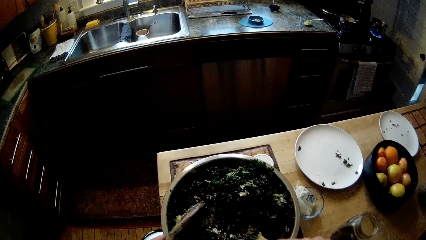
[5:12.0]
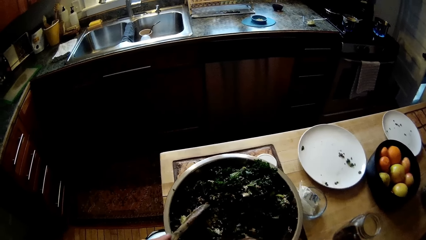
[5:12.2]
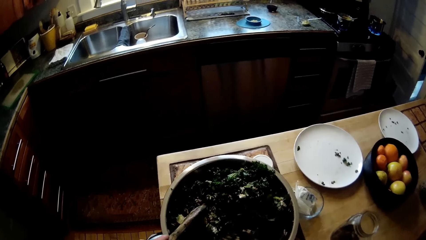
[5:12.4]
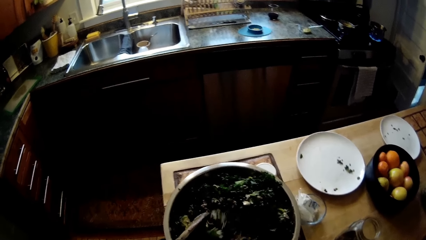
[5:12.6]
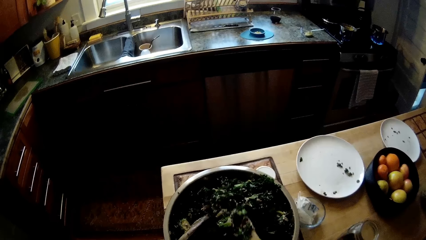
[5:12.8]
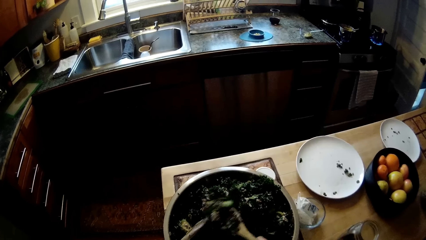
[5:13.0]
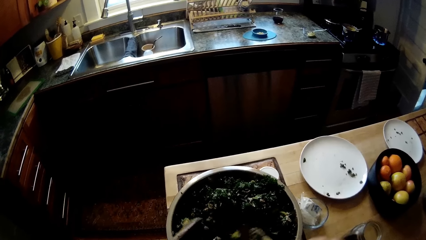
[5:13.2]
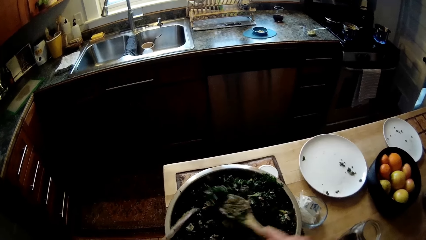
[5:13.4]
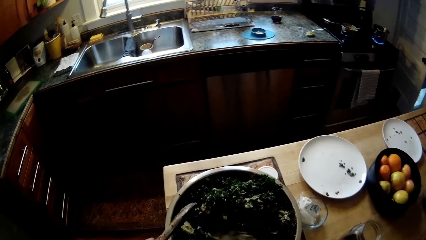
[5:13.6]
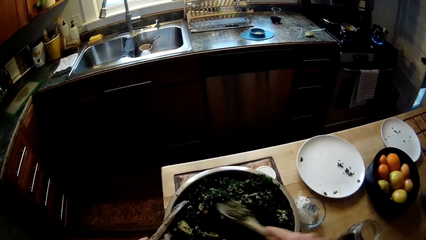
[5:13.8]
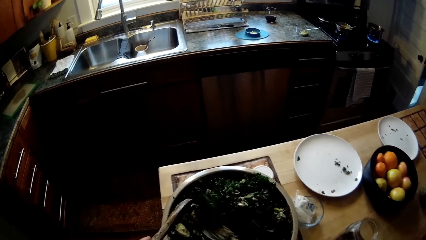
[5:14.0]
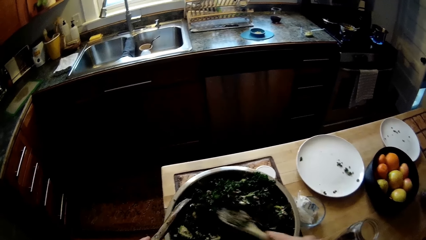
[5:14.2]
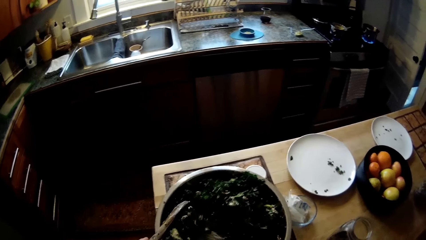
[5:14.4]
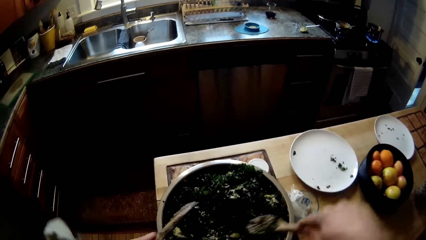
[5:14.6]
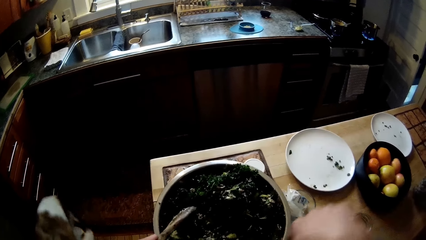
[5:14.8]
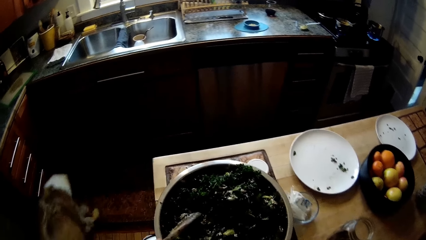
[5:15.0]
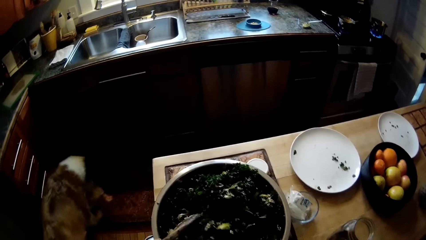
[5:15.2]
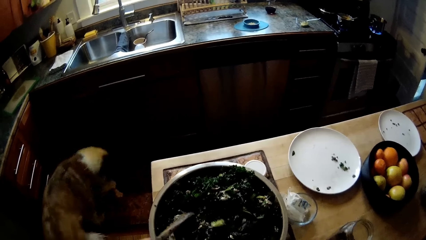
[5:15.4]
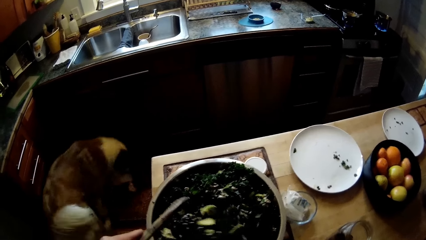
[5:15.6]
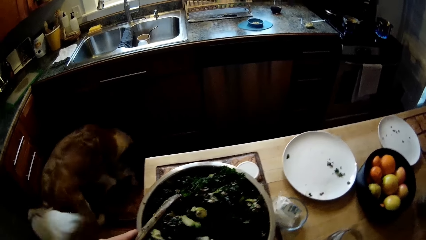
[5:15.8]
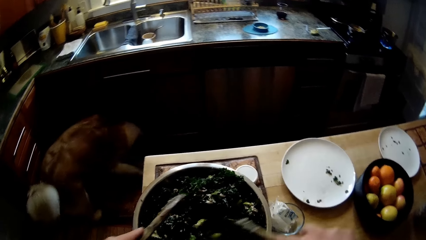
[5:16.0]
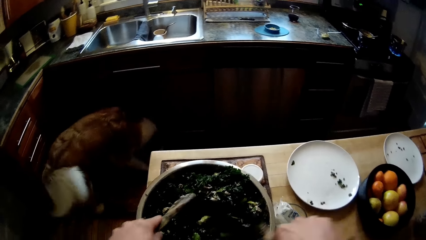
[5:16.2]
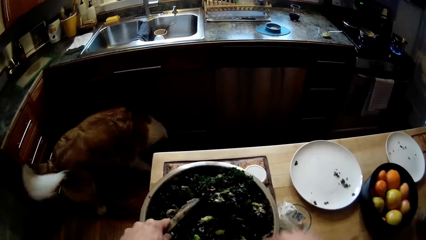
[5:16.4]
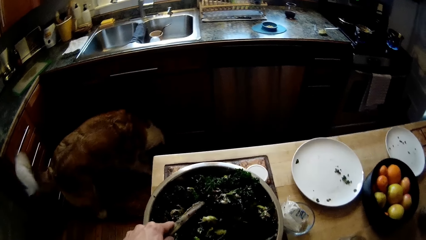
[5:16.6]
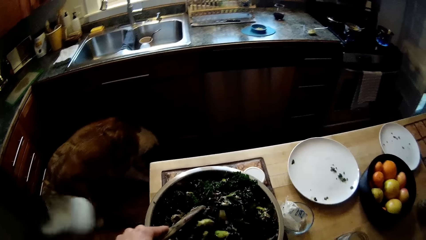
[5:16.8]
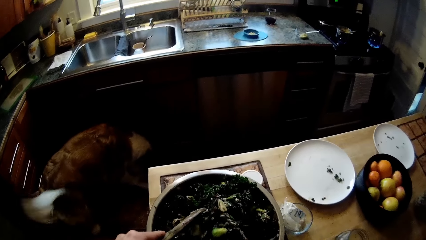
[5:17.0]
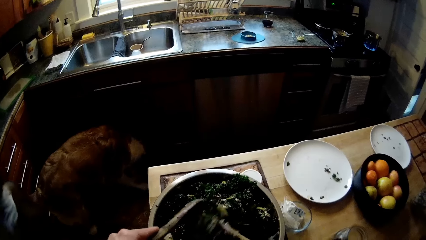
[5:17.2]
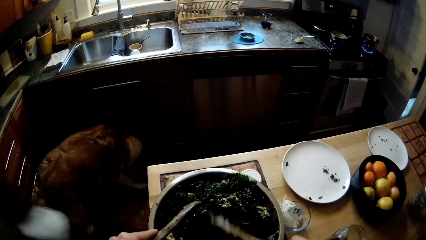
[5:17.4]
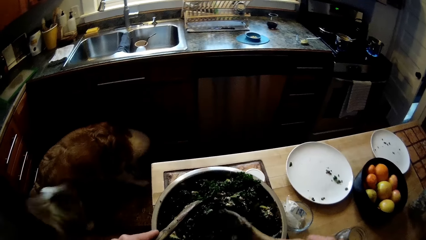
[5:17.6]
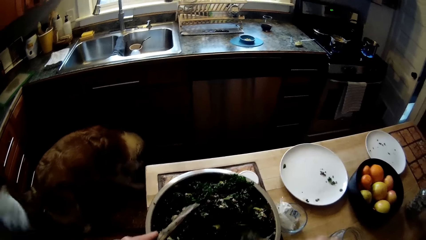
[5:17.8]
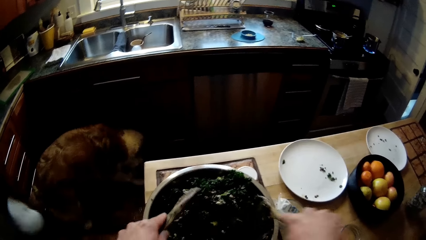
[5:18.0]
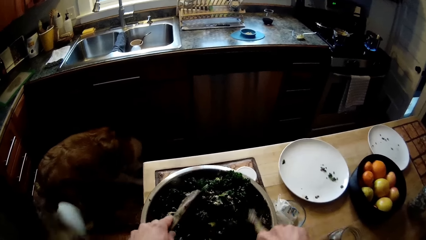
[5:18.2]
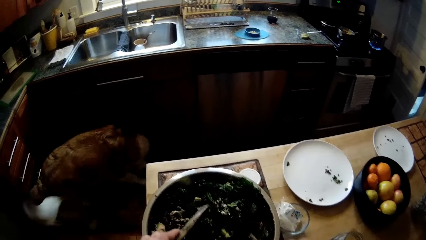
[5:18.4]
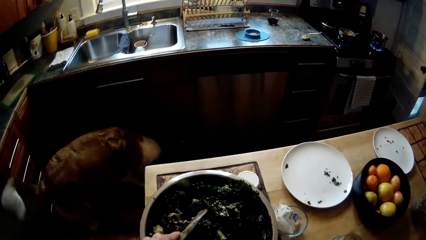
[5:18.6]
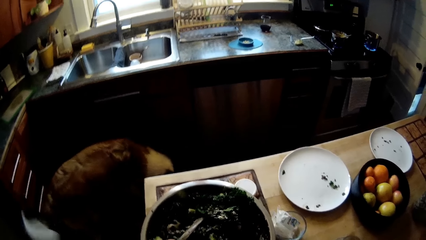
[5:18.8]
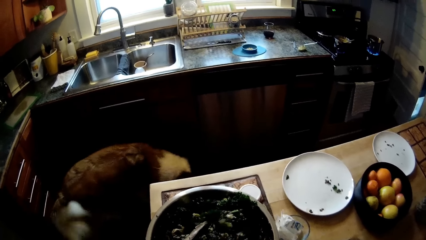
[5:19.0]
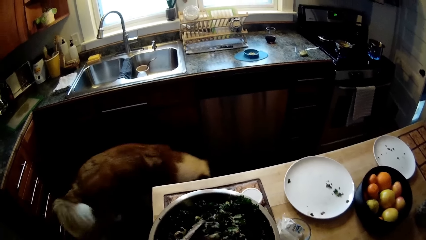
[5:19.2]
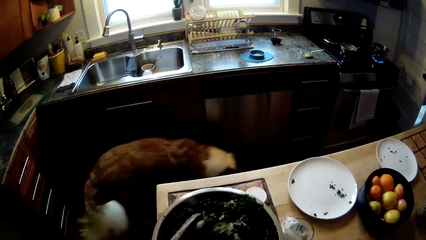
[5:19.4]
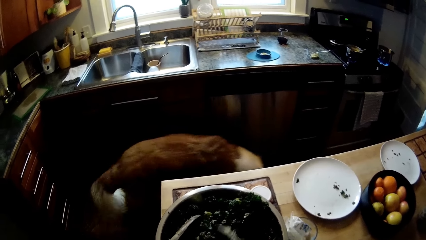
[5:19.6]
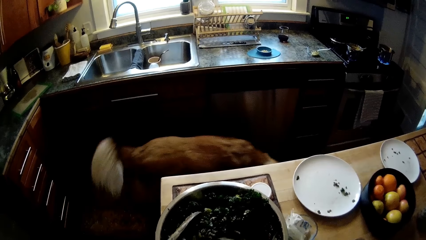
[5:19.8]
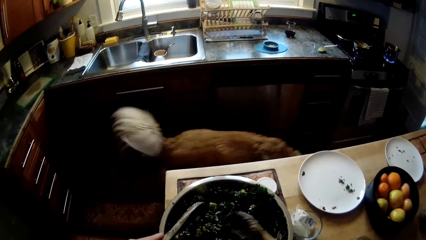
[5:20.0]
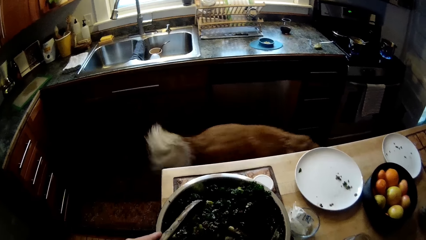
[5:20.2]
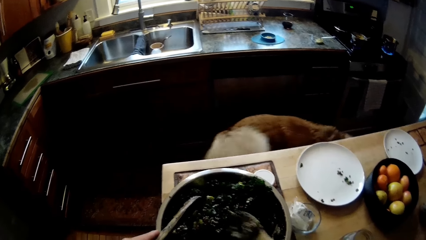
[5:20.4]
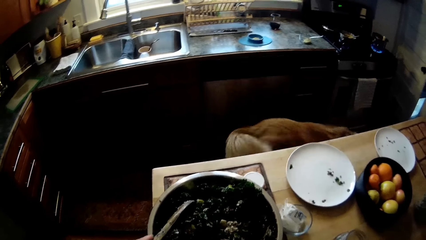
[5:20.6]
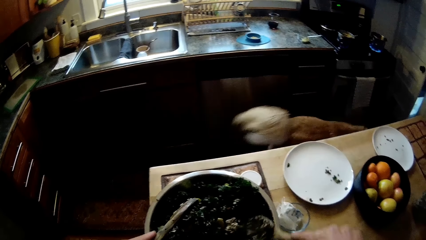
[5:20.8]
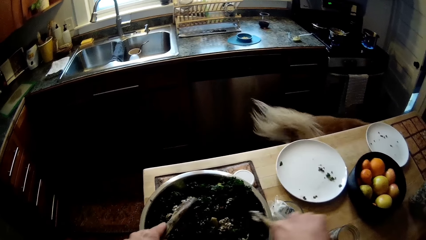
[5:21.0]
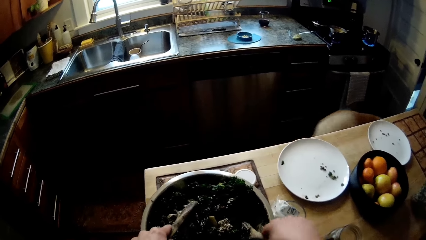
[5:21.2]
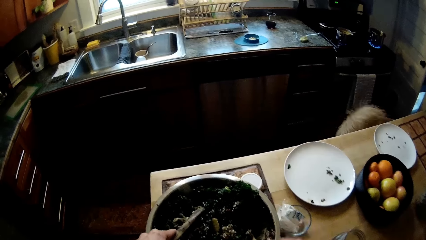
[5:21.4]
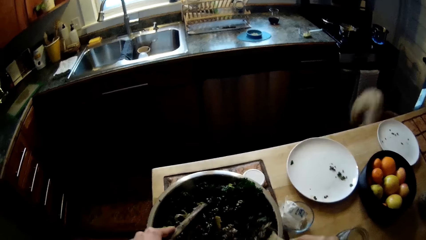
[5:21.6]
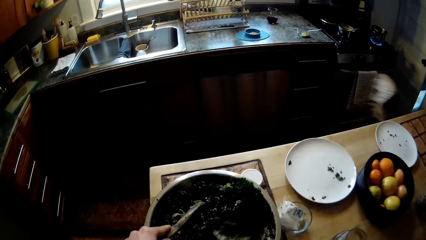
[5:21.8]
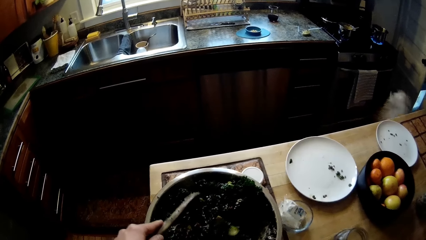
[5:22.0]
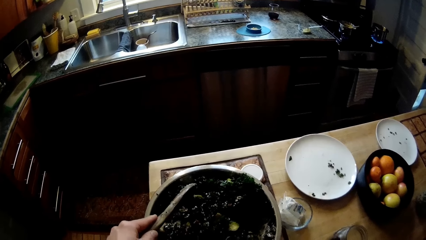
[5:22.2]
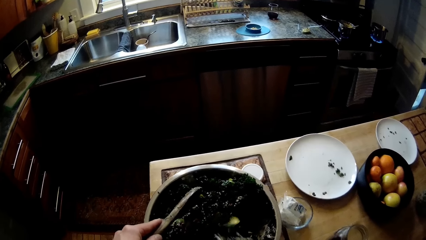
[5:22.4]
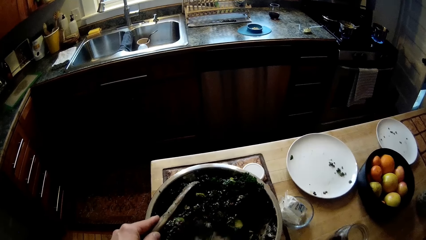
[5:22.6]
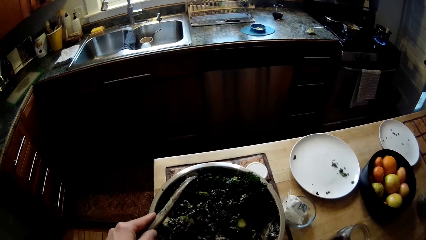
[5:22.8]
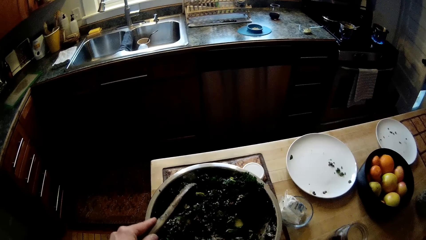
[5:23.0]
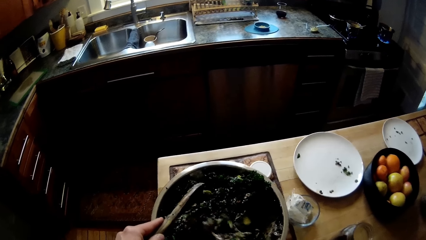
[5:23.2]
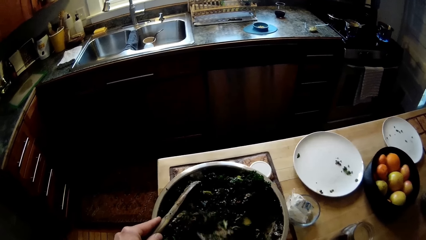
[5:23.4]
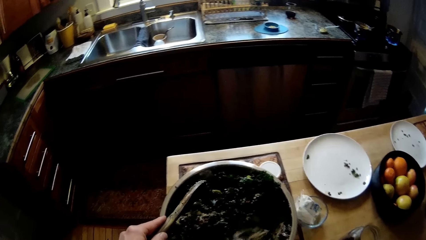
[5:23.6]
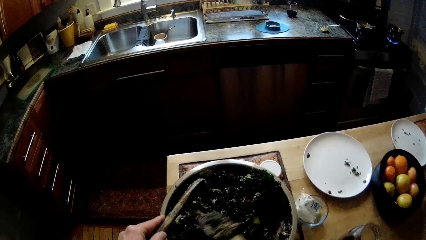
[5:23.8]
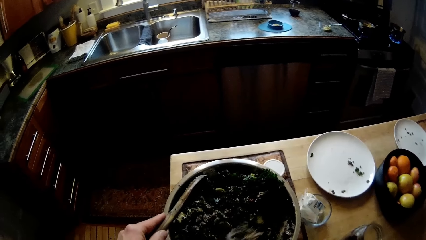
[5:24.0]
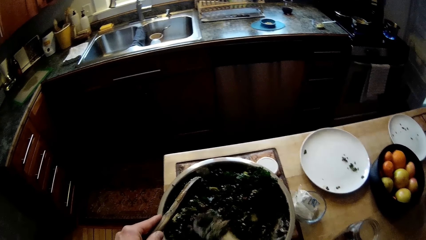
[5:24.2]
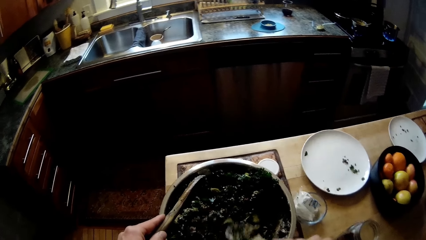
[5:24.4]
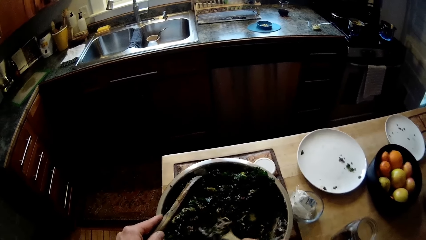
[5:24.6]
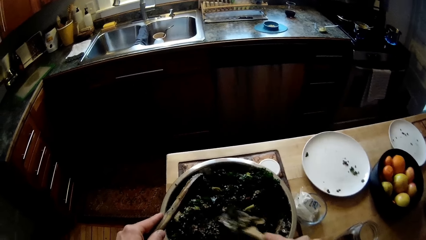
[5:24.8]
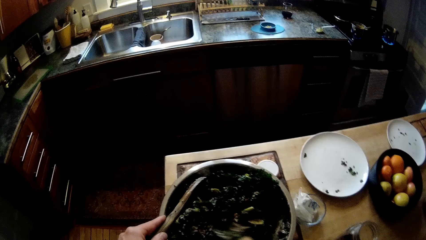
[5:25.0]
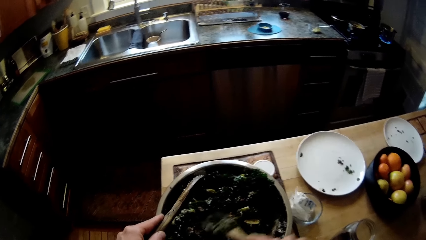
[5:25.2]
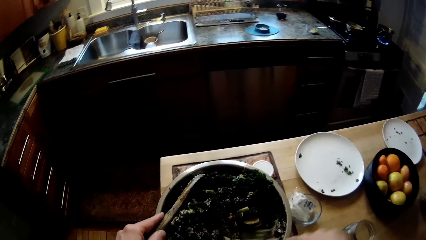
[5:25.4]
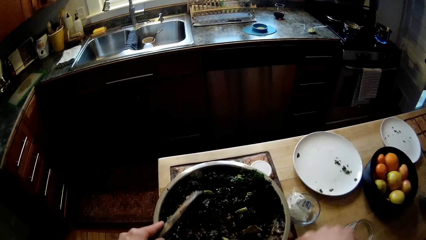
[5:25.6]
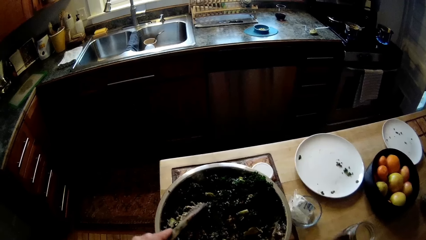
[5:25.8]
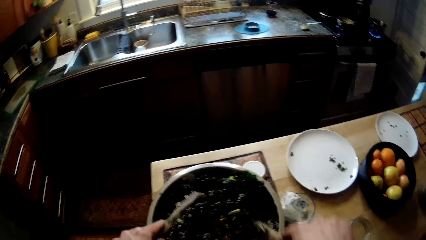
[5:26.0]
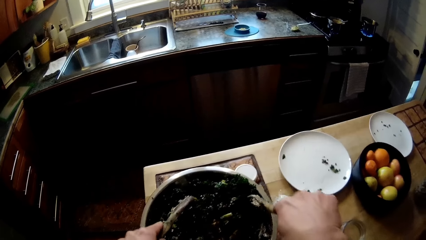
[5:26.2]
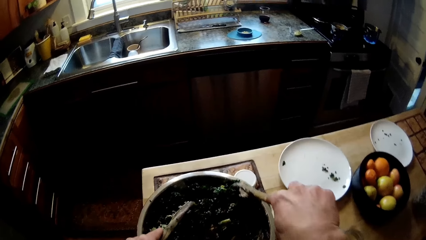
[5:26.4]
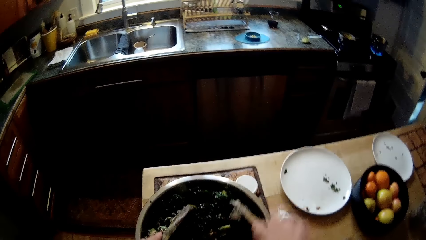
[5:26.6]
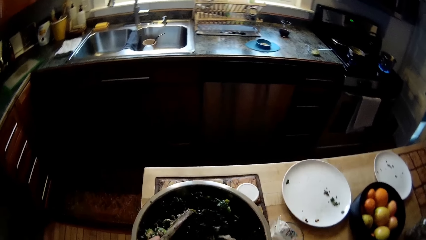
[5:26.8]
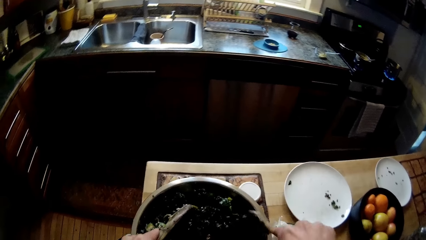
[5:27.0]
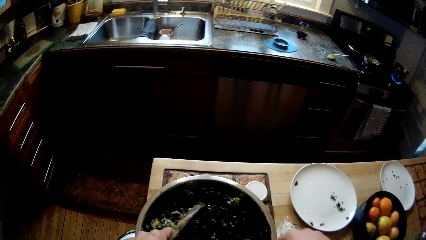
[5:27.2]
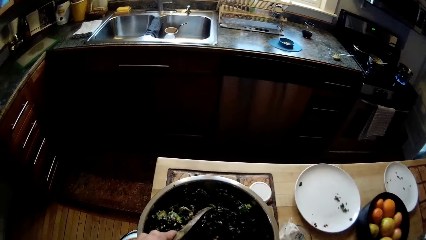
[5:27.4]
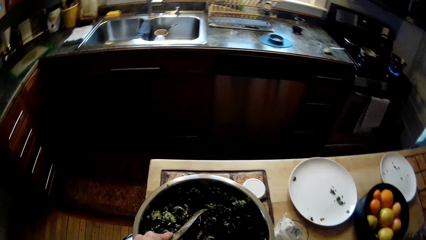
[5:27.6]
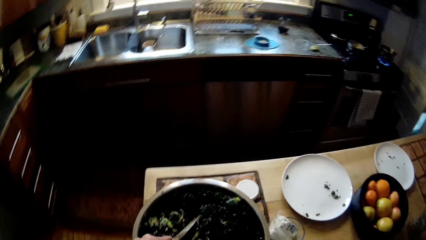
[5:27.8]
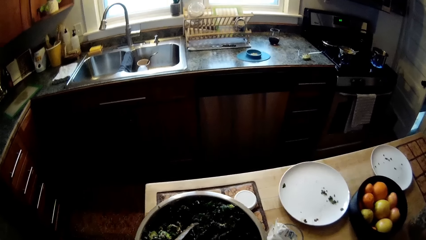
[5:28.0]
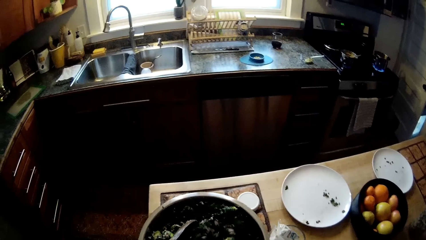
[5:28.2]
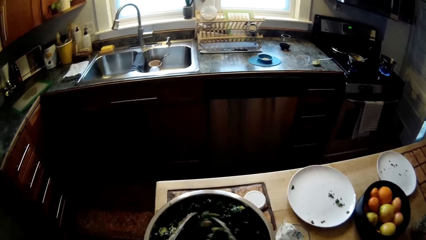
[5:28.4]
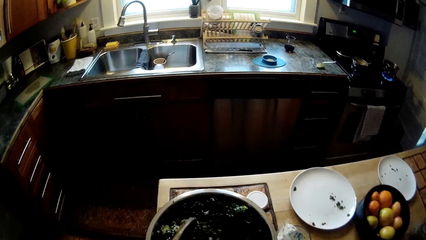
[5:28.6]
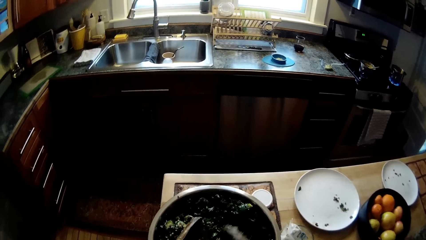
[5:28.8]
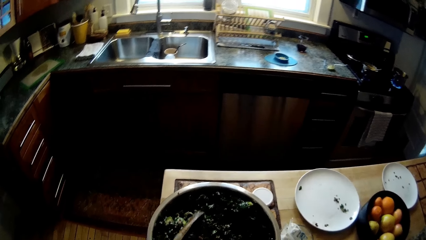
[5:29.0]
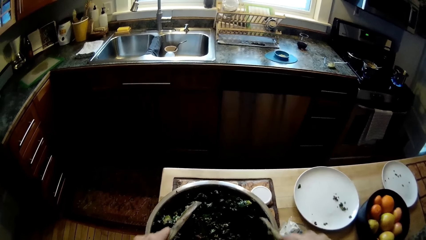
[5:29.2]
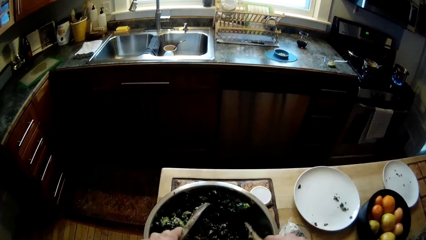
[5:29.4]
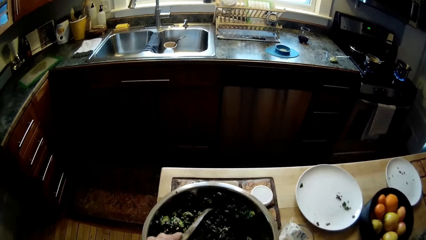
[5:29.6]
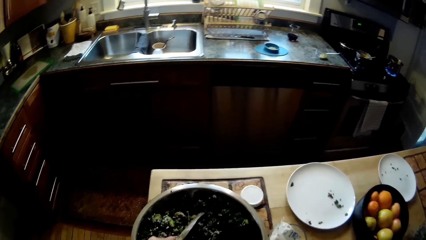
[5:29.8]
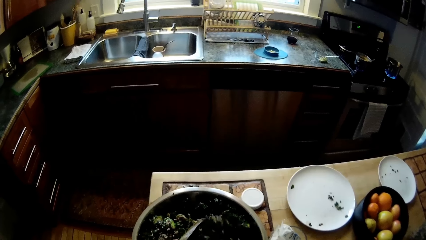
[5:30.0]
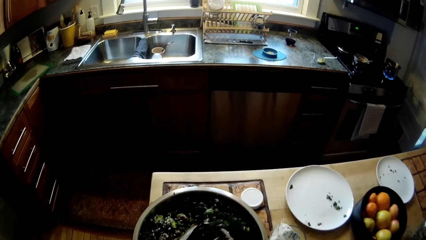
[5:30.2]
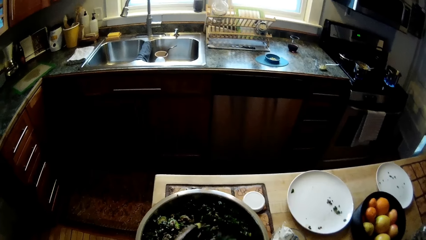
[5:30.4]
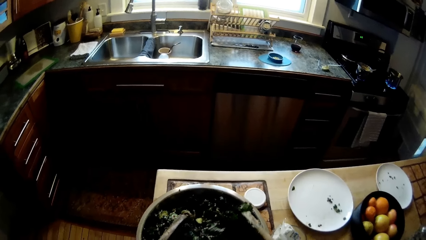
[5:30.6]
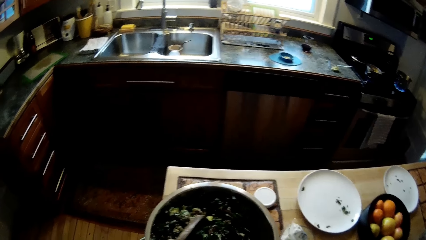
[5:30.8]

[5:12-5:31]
A dog walks into the kitchen. The camera wearer stirs salad from the bowl on the table with the wooden spoons in his hands. He stirs the salad from the bowl on the table with the wooden spoons in his hands again.
